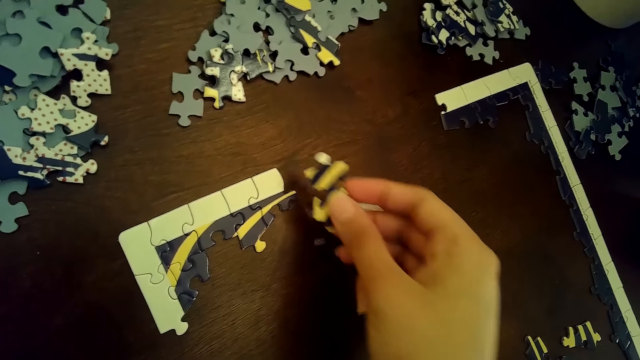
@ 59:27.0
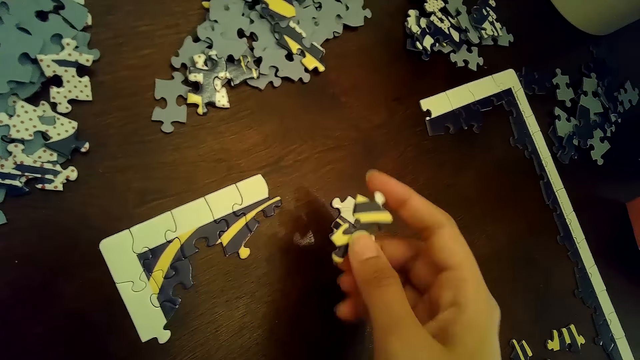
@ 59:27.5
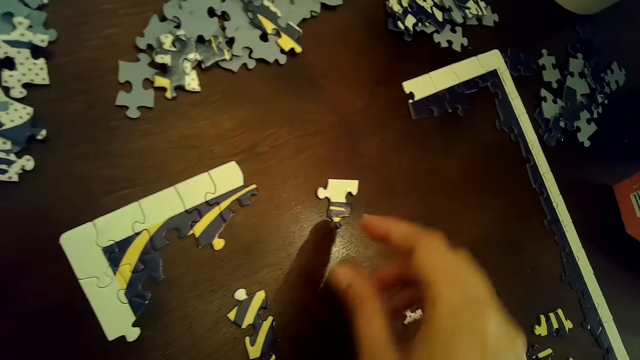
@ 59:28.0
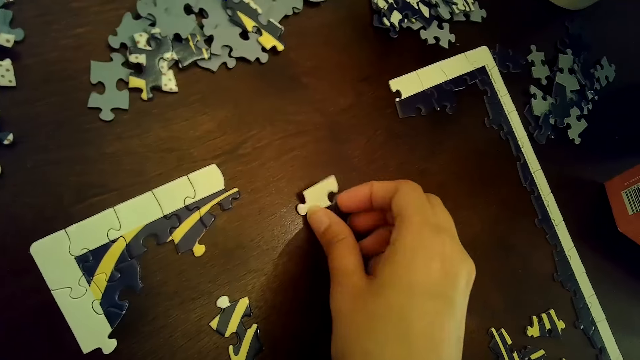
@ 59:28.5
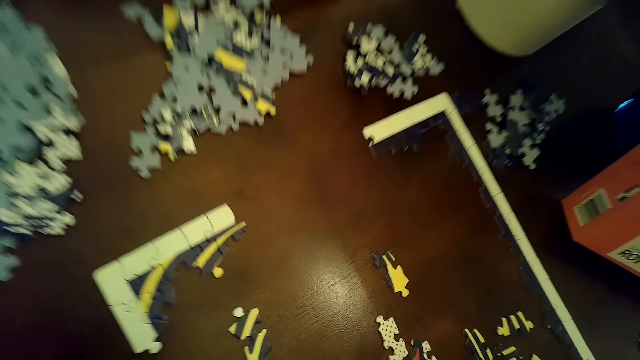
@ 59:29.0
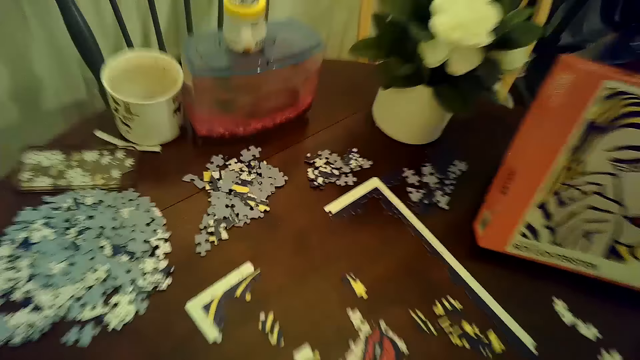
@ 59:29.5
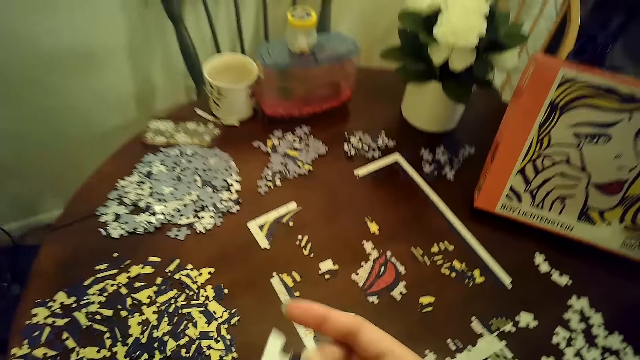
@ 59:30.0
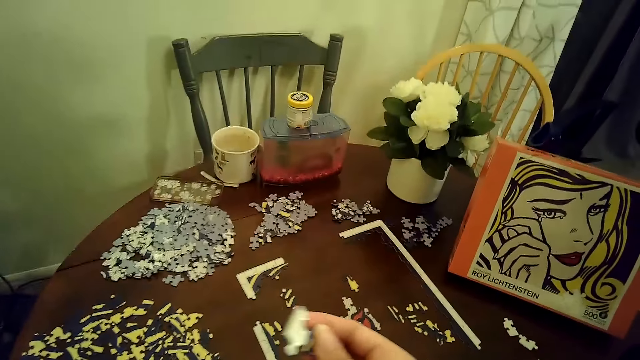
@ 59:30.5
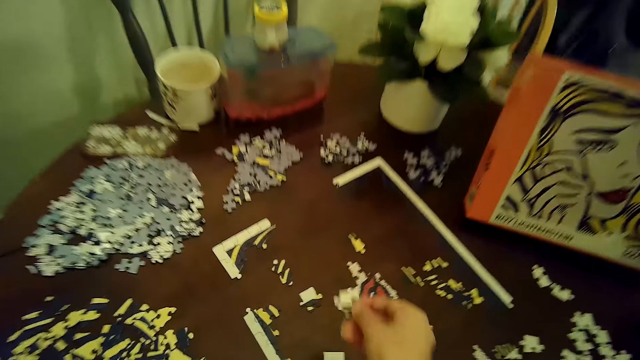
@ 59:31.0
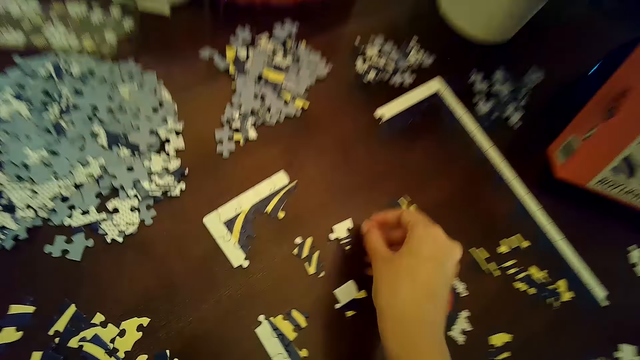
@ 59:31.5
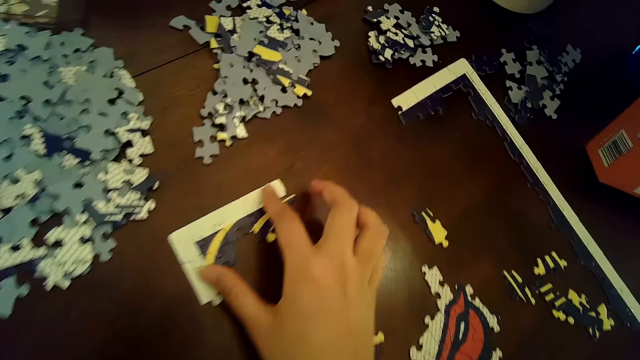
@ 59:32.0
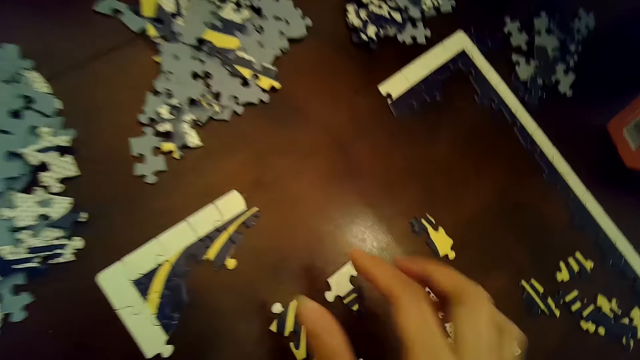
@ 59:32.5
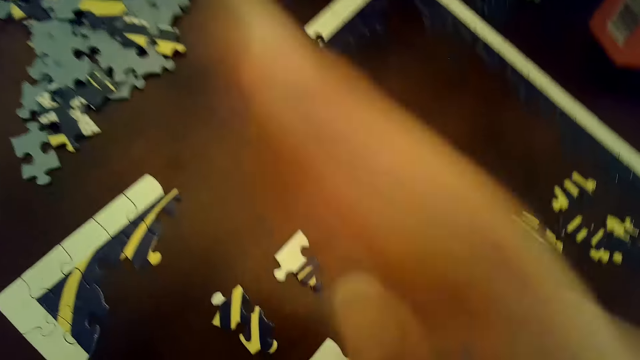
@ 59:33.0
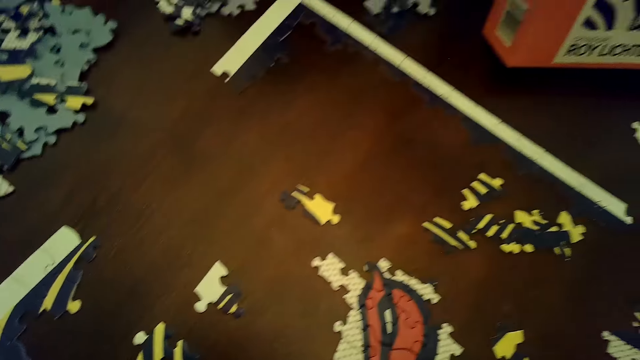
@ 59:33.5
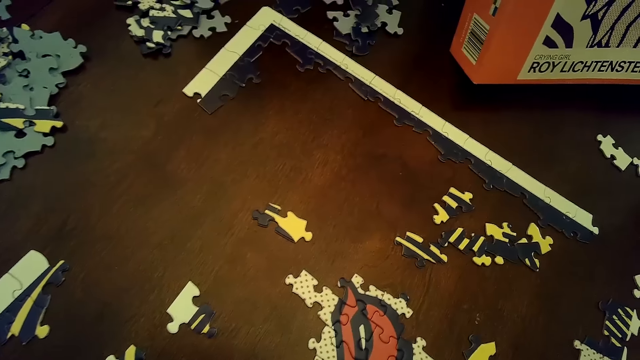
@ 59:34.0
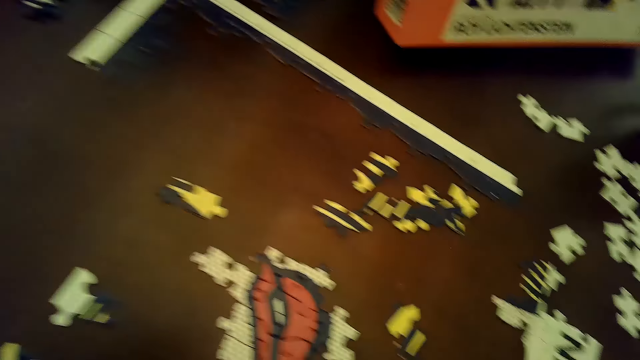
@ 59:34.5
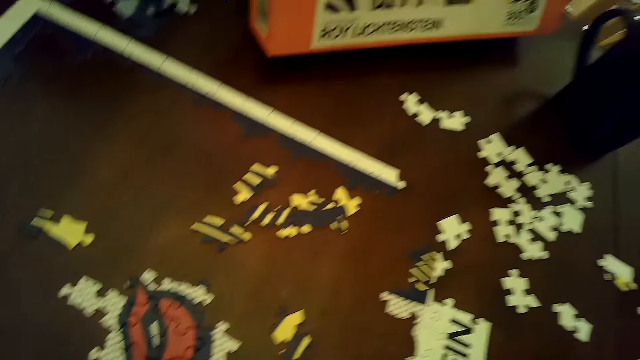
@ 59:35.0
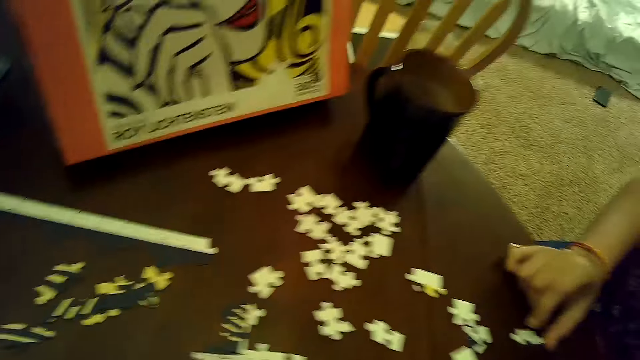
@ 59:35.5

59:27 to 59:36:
The camera wearer places the puzzle piece on the puzzle with her right hand. She places the puzzle piece on the table with her right hand. She moves a puzzle piece with her right hand and picks the puzzle piece from the table with her right hand. She places the puzzle piece on the table with her right hand. She moves a part of the puzzle on the table with her right hand. She sways a hand in the air.

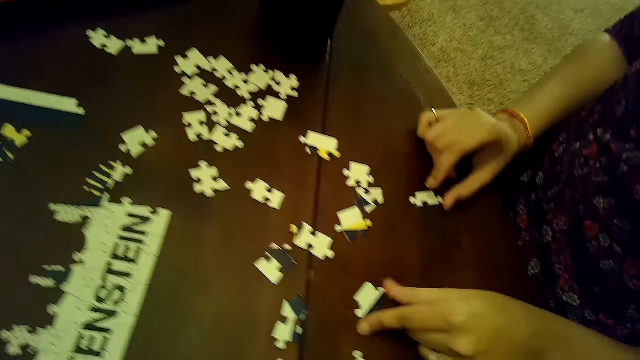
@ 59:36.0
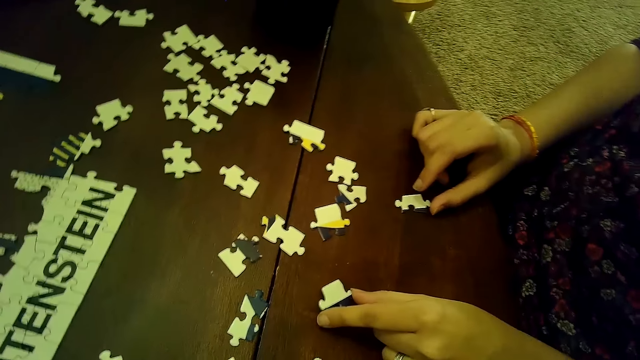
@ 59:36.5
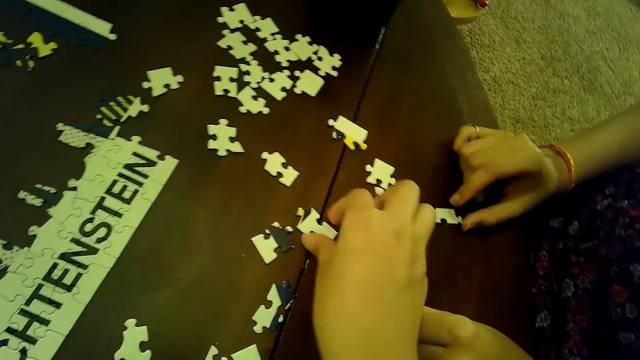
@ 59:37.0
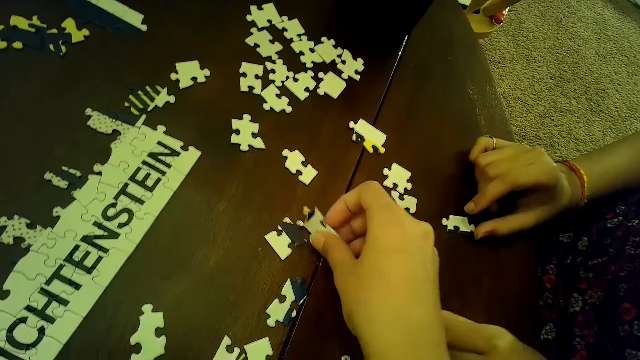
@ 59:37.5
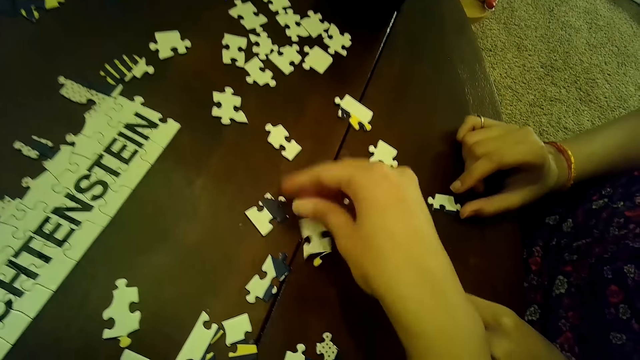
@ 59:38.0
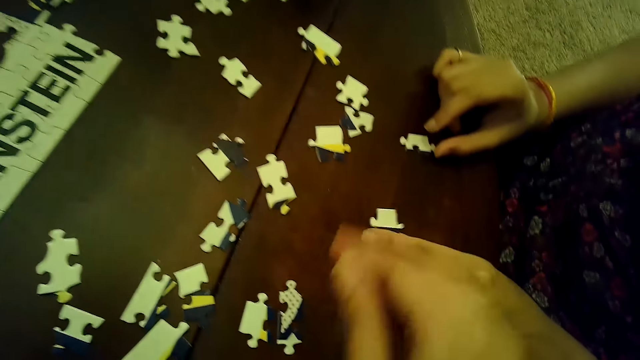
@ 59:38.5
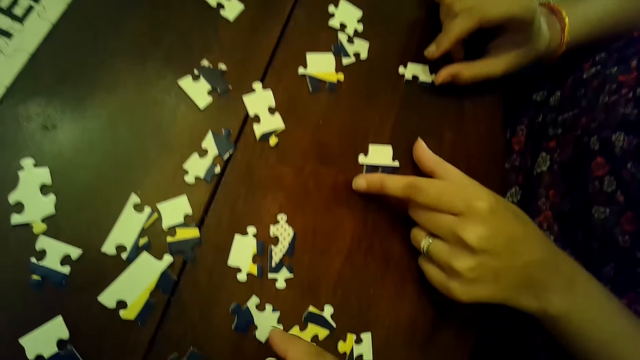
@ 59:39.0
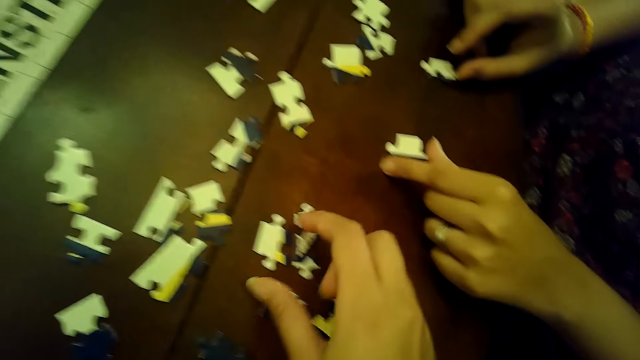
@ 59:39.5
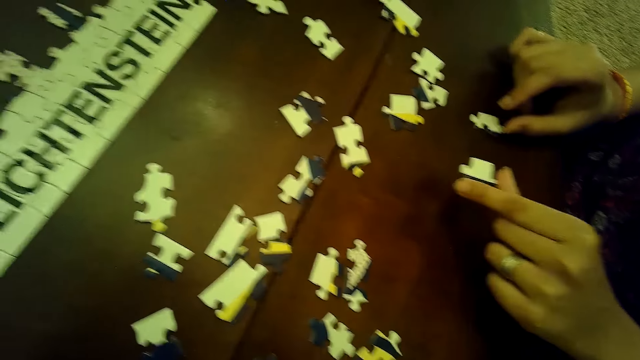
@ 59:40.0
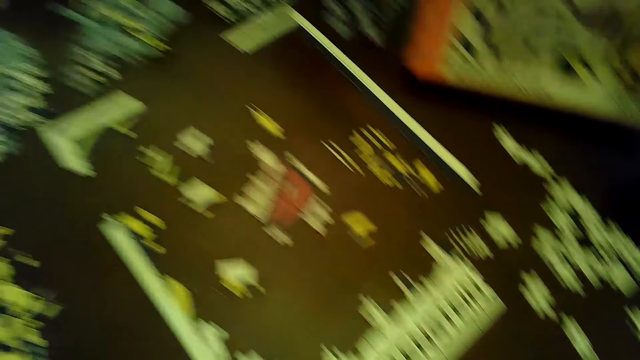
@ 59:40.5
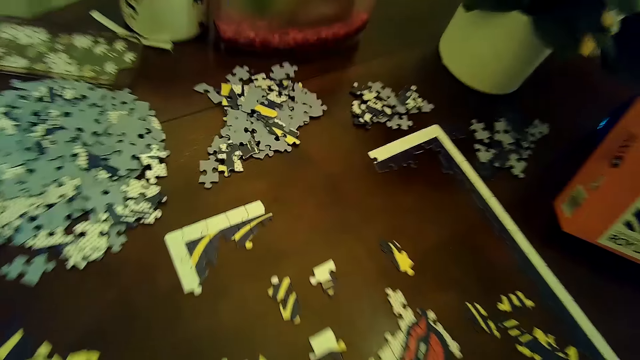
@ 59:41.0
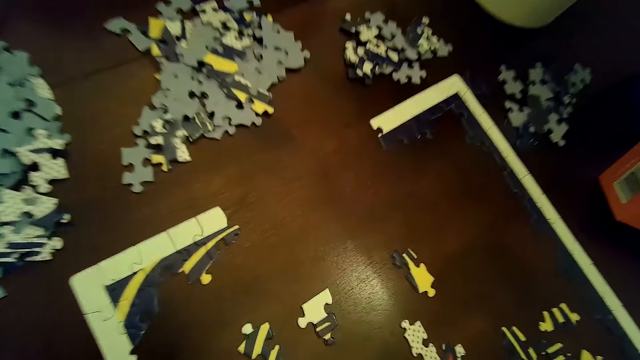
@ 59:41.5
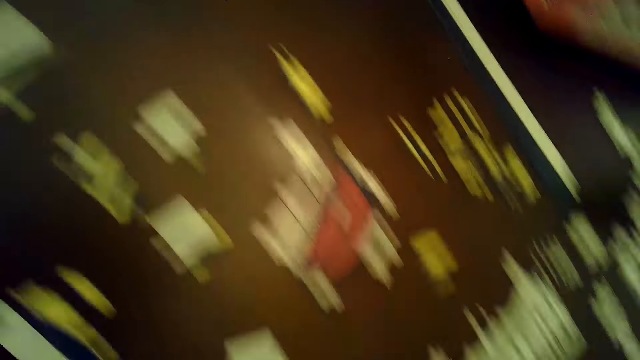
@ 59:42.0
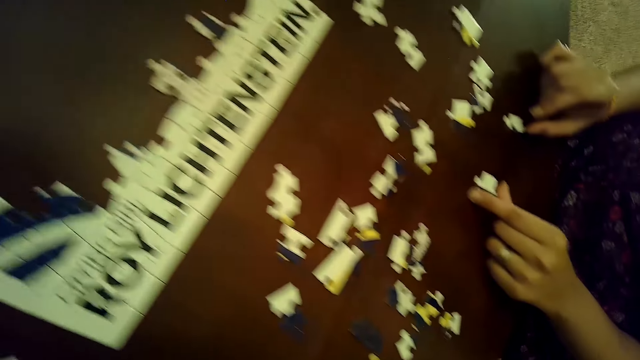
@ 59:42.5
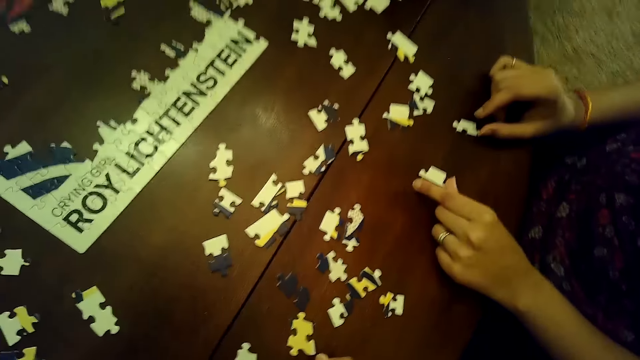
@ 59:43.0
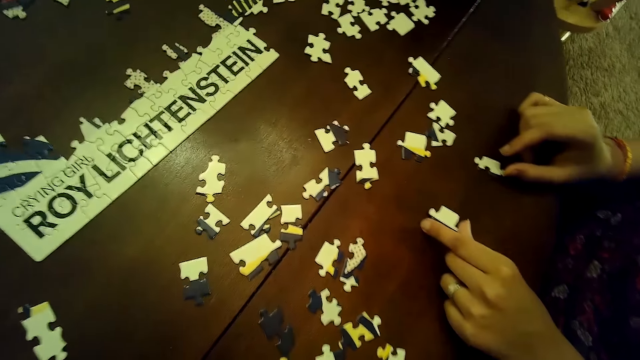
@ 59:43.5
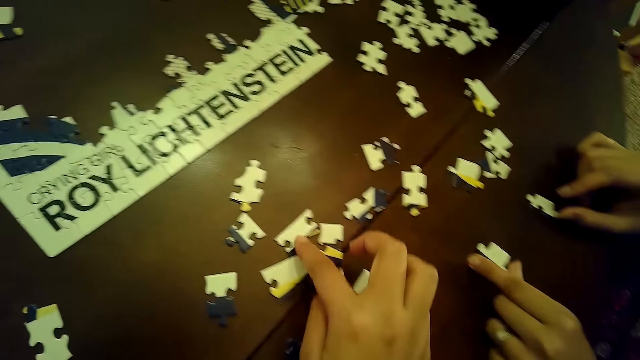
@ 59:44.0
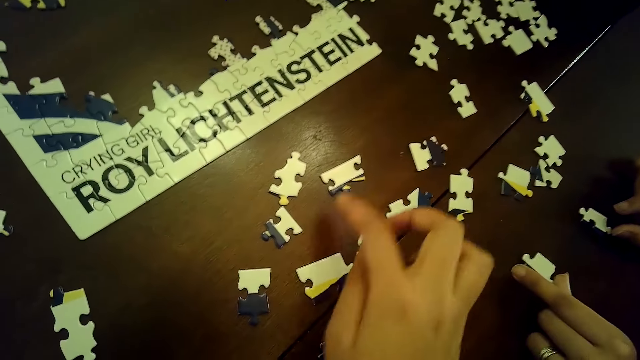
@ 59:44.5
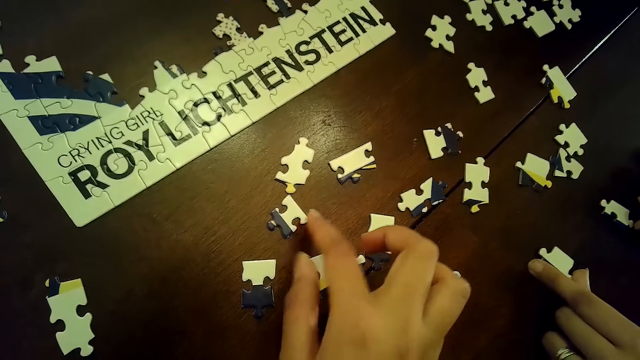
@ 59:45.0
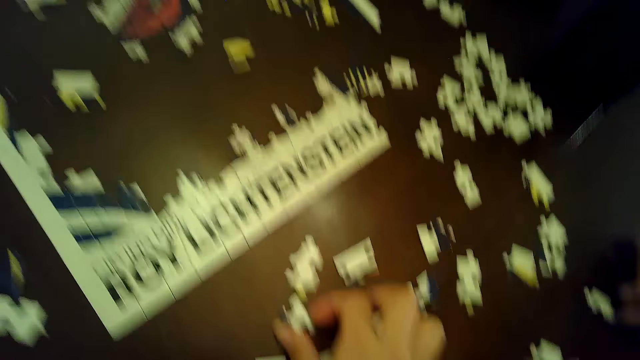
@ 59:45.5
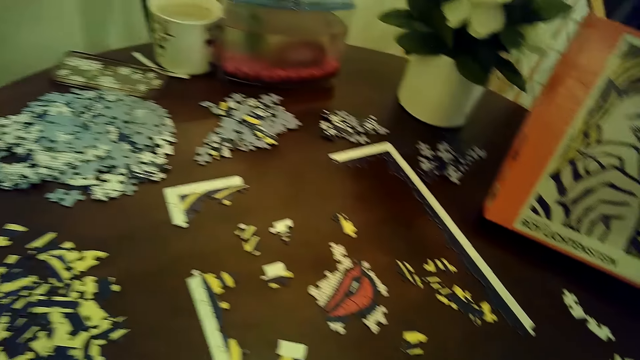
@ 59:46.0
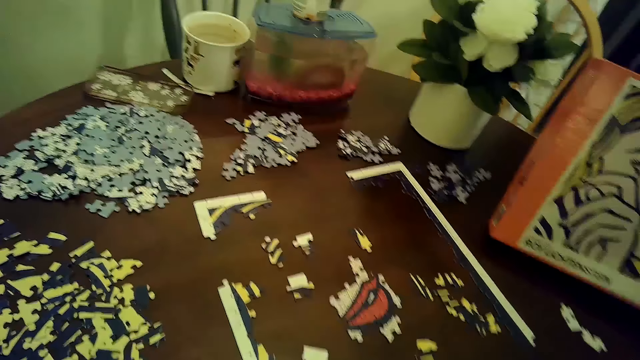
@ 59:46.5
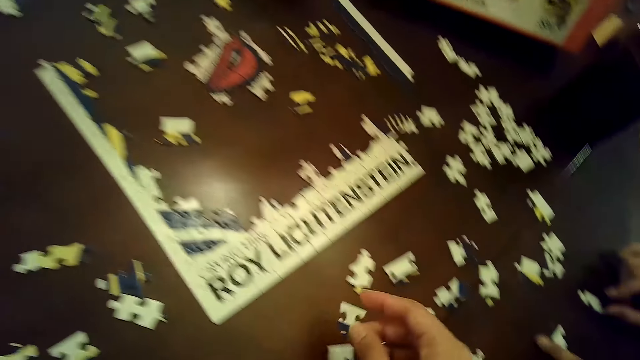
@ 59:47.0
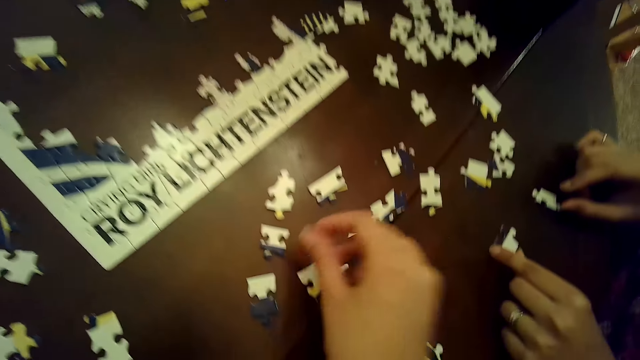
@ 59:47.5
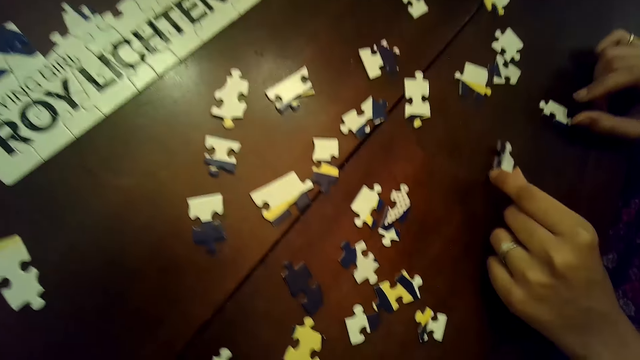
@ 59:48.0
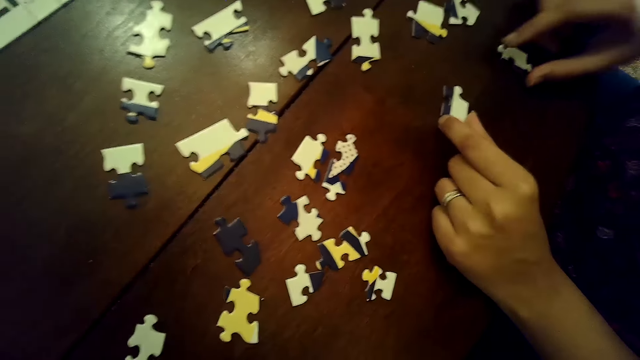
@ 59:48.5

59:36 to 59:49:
The woman moves a puzzle piece with her left hand. The camera wearer picks a puzzle piece from the table with her right hand. She turns a card on the table and places the puzzle piece on the table with her right hand. The woman moves a puzzle piece with her left hand, picks the puzzle piece from the table with her left hand, and holds the puzzle piece with her left hand. The woman taps a card on the table. The camera wearer moves a puzzle piece on the table with her right hand. She picks a puzzle piece on the table with her right hand. She places the puzzle piece on the table with her right hand. The woman moves a puzzle piece with her left hand.
